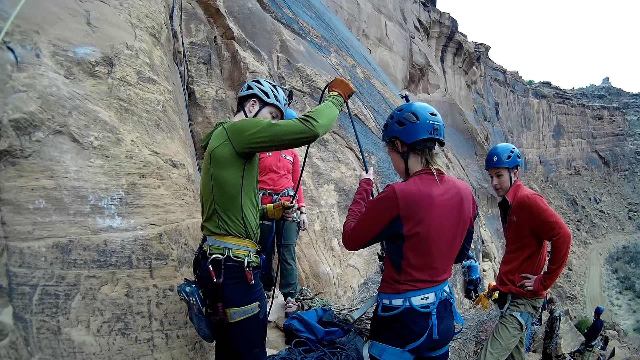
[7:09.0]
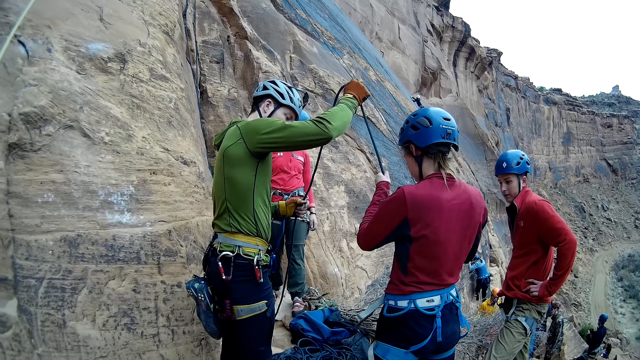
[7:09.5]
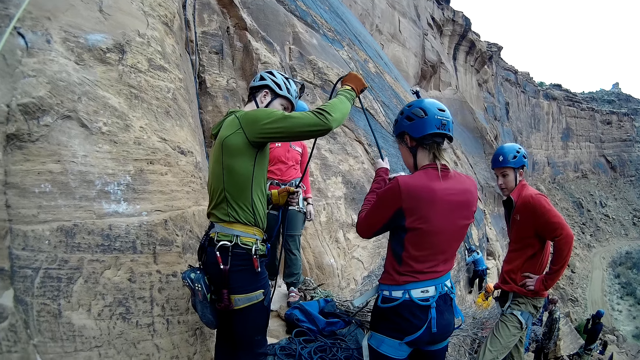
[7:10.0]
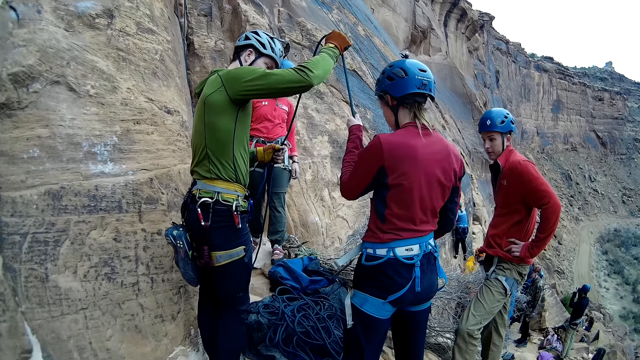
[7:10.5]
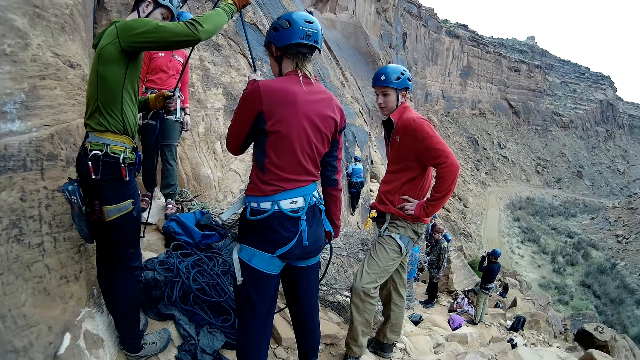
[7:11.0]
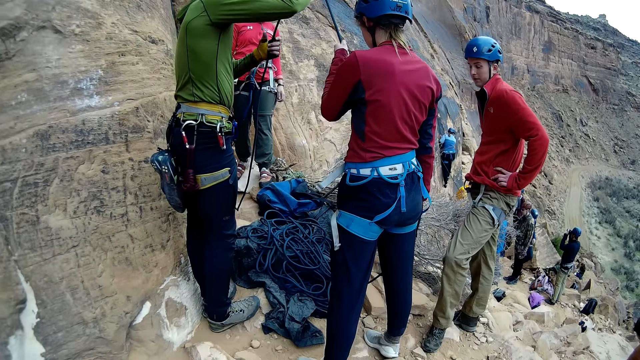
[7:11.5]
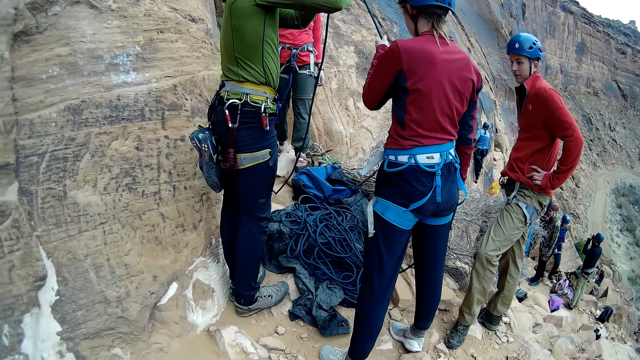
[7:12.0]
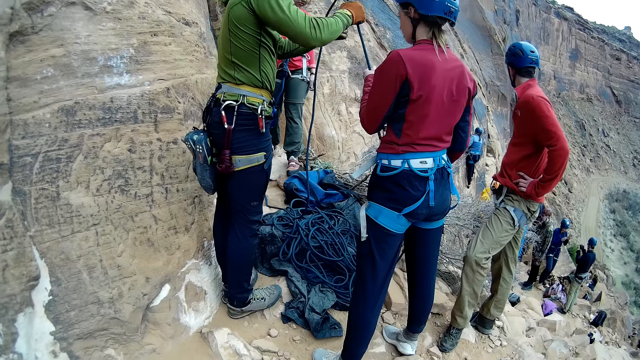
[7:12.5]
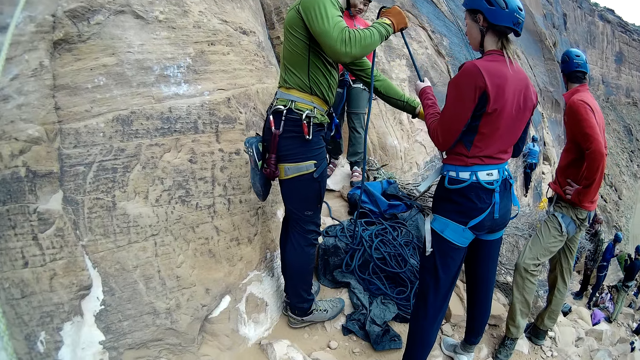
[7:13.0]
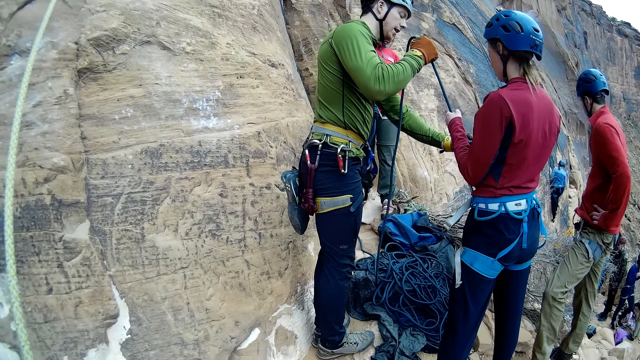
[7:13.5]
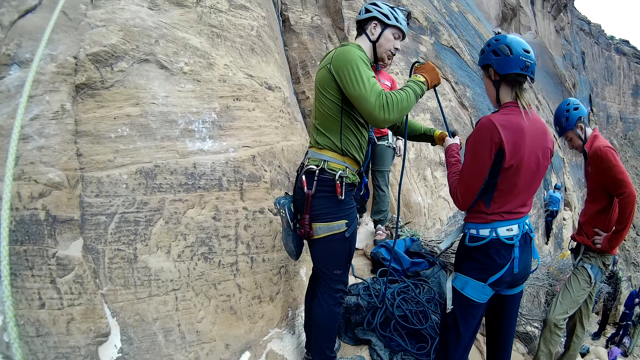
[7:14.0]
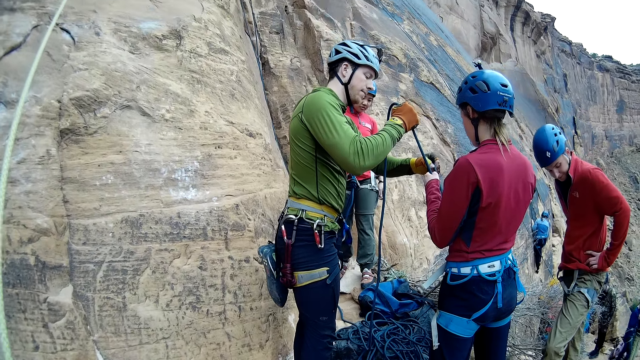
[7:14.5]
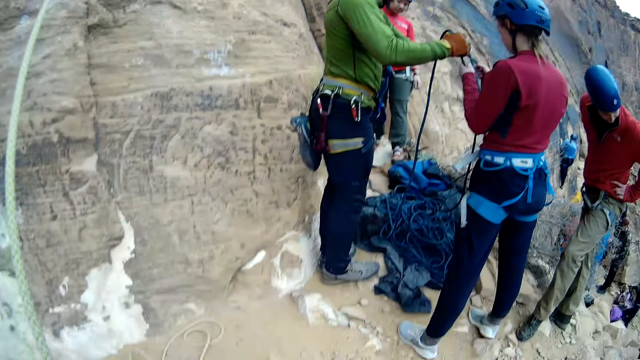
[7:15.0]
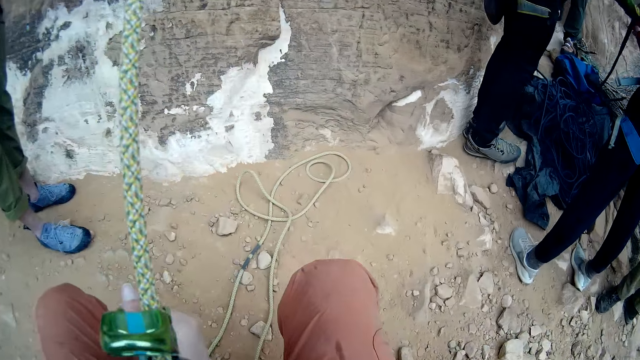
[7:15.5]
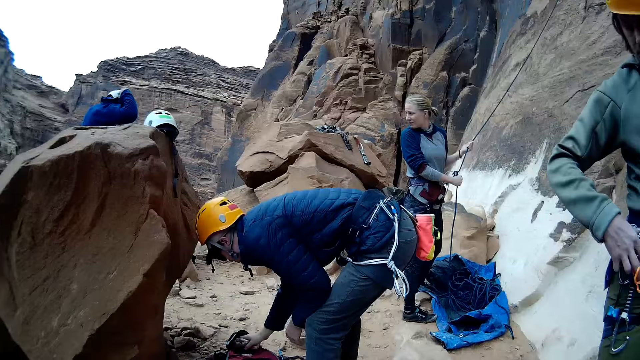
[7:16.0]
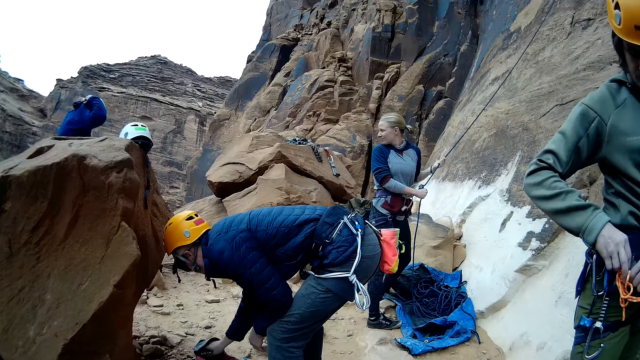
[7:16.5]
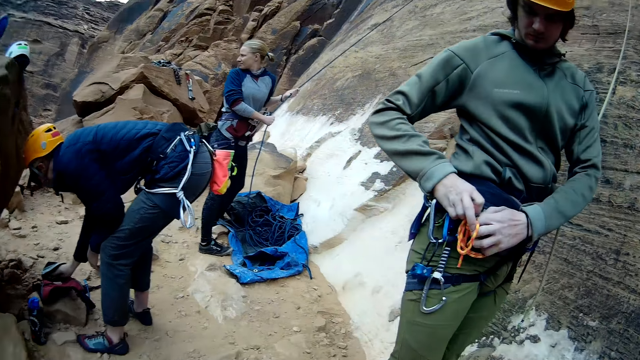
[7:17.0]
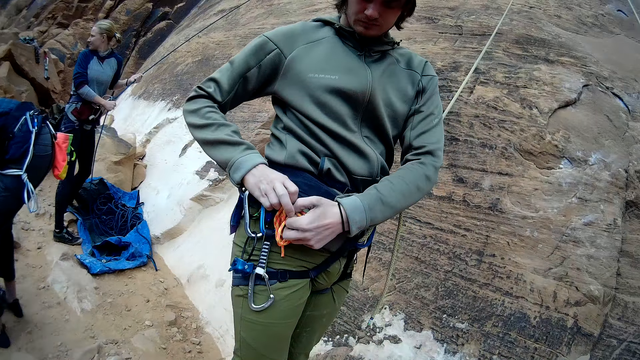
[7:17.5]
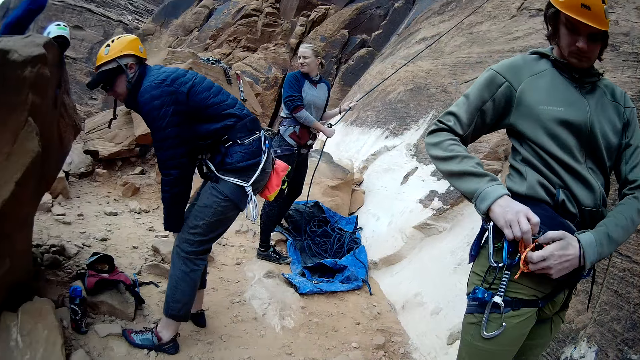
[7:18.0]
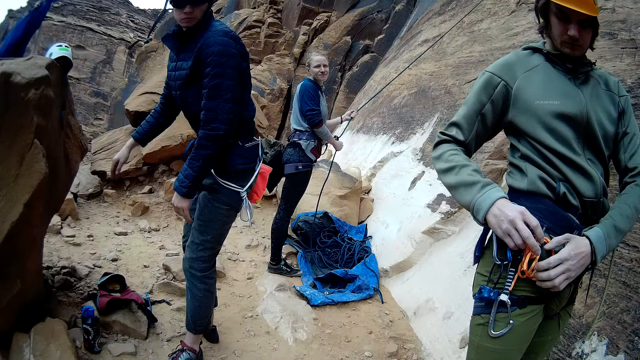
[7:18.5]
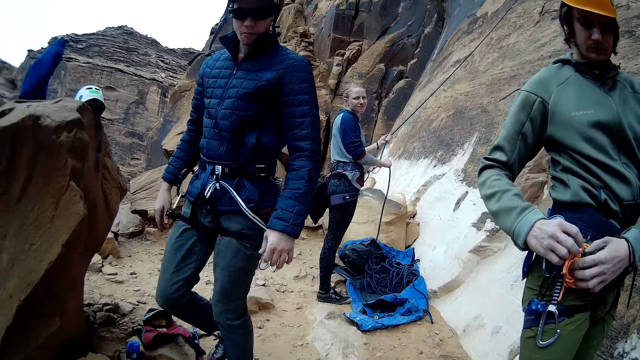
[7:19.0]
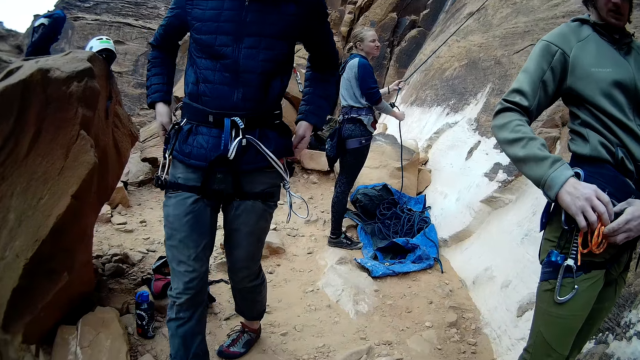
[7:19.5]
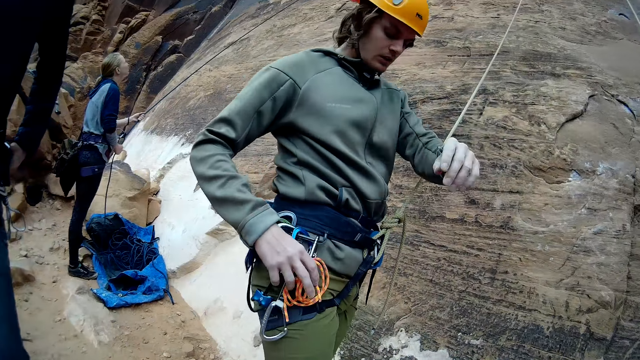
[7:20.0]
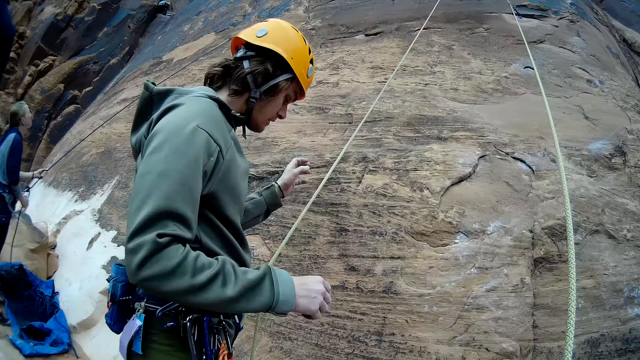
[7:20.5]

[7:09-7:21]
A woman pulls a rope. A man pulls a rope. Another man keeps crisps in a bag. A third man tightens a rope on a harness. The man with the crisps walks.

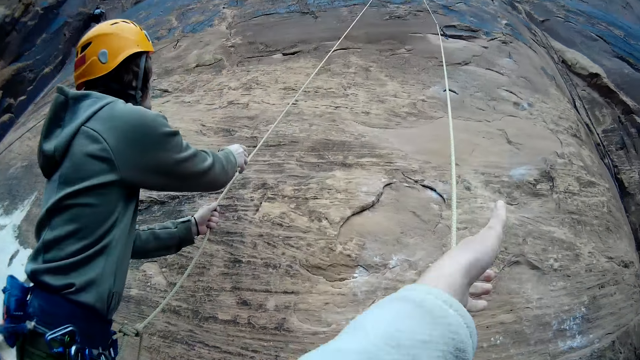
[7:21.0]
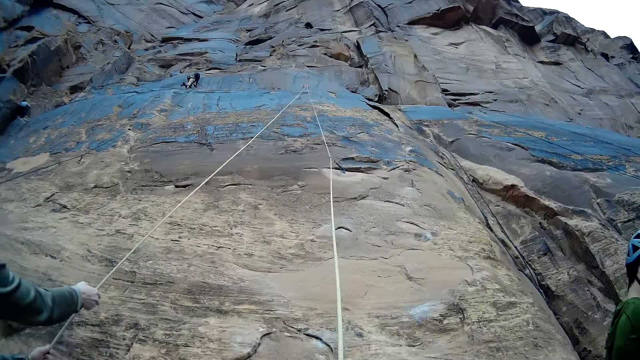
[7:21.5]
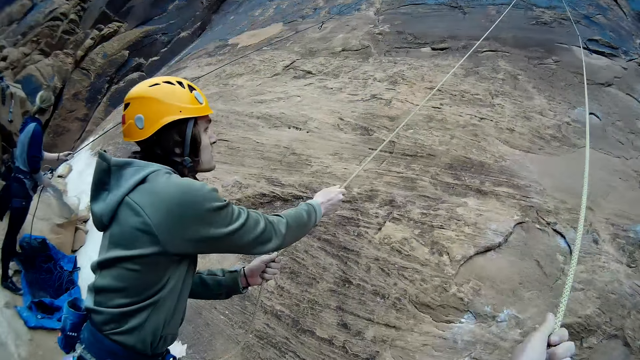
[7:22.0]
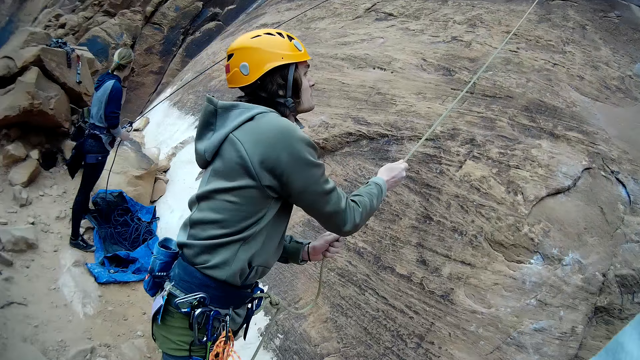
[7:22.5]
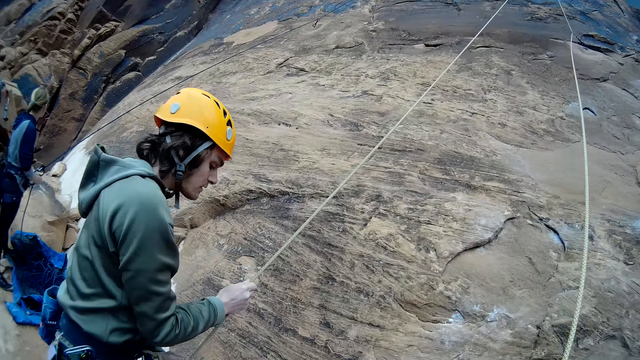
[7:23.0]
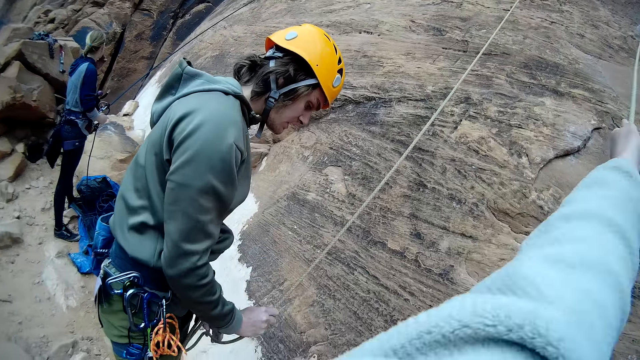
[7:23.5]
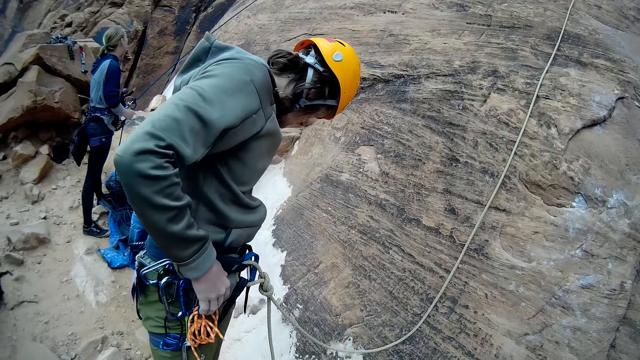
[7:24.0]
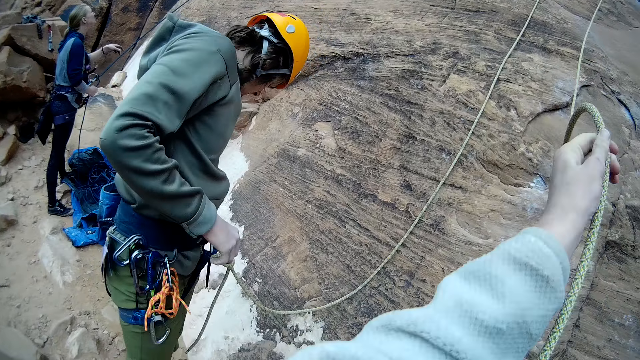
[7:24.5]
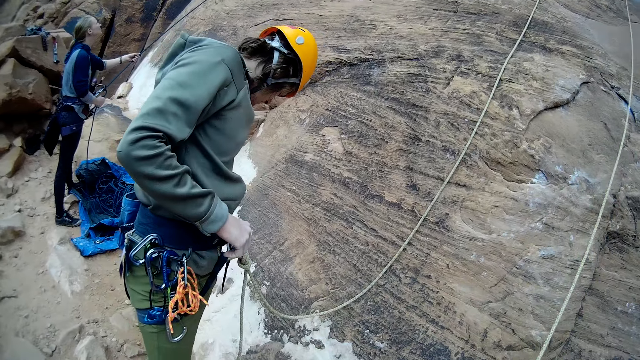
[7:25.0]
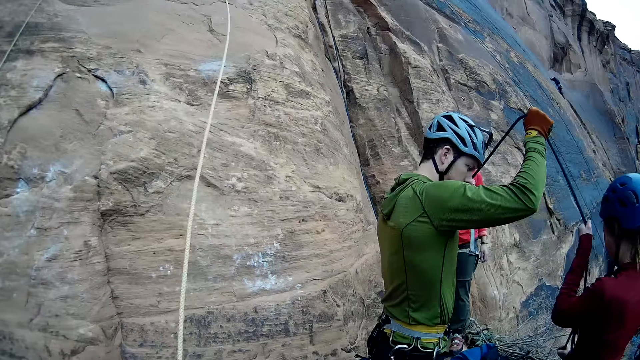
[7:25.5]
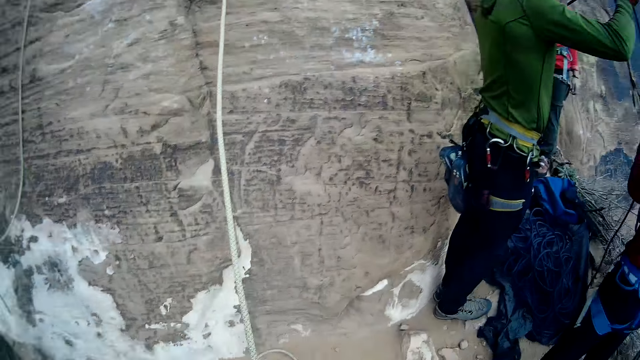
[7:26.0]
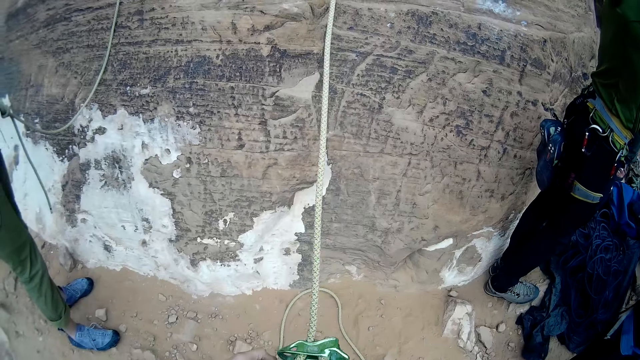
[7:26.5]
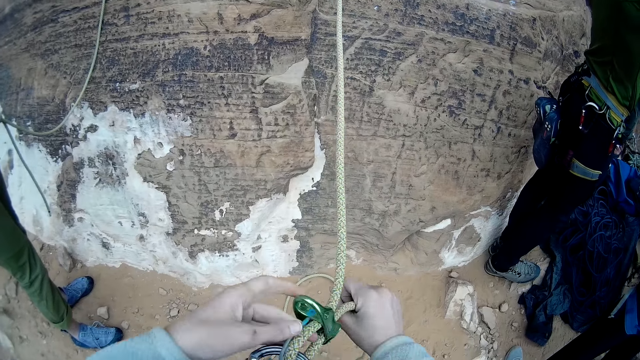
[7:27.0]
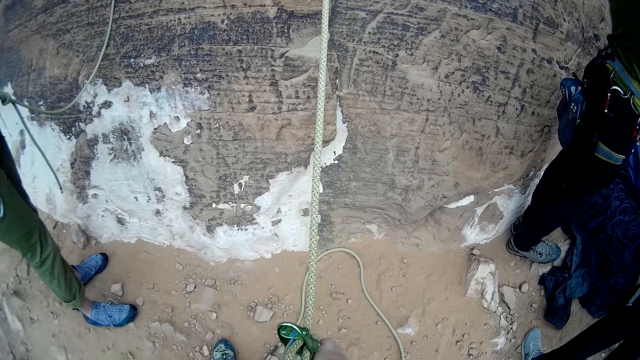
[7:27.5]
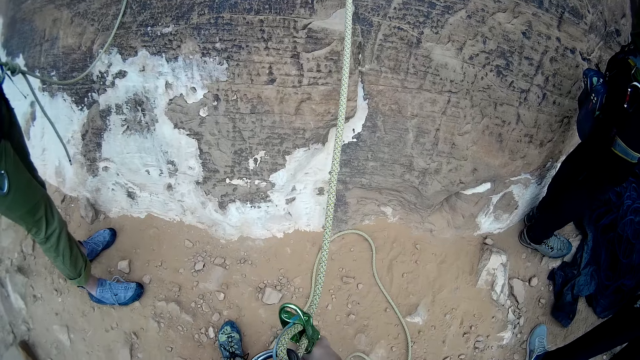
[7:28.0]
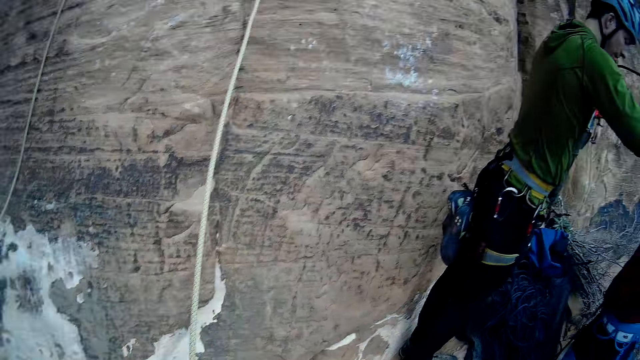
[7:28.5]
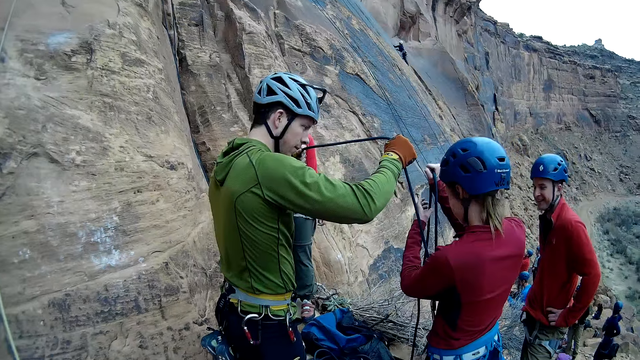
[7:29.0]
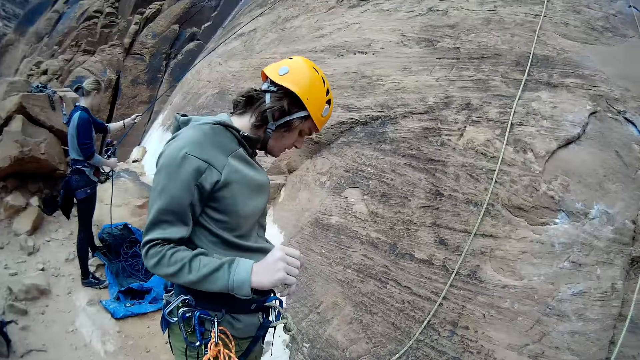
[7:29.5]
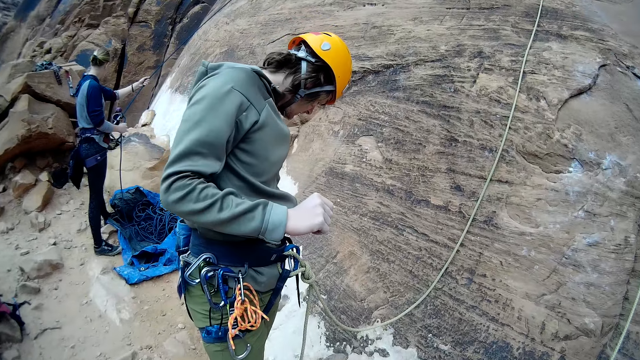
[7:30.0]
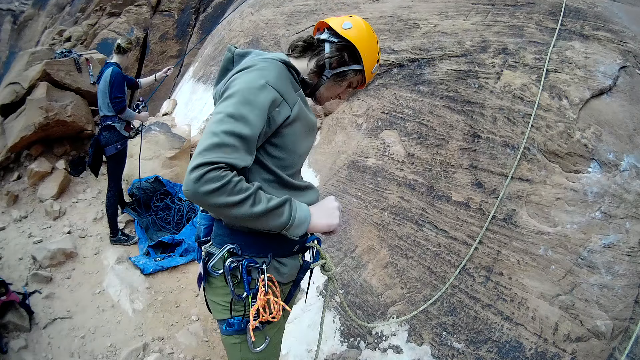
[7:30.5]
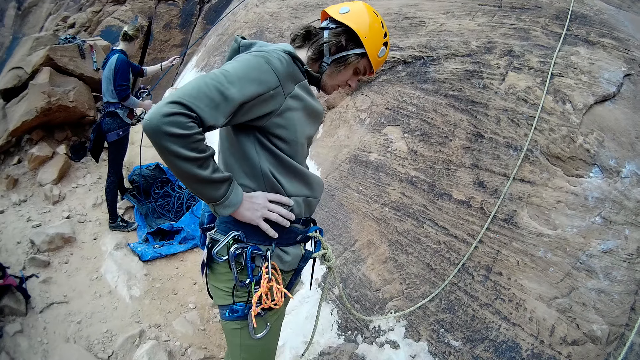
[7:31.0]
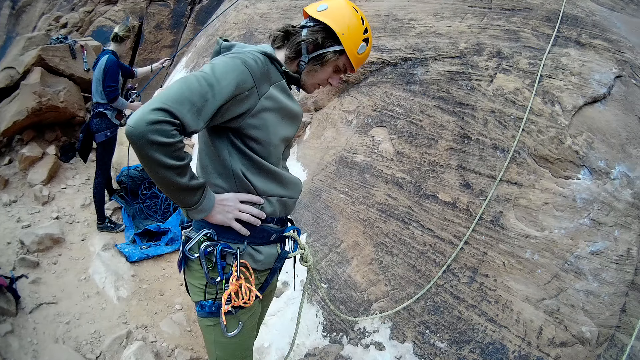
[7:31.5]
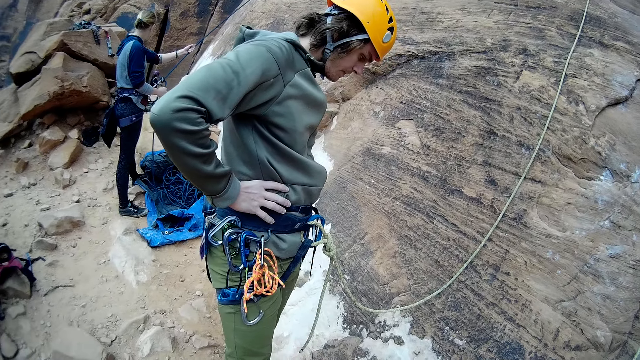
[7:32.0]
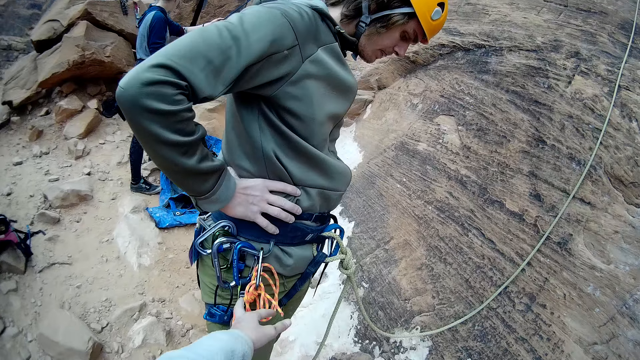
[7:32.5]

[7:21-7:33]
A man pulls a rope. Another man pulls a rope. The camera wearer pulls the long straight dynamic rope on the mountain with his hands. He winds the rope around the carabiner hook. The first man puts his hands around his waist.
